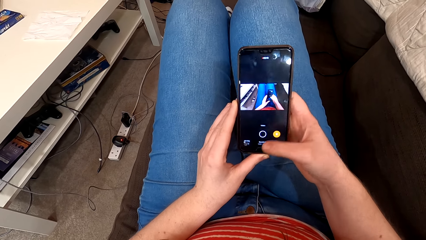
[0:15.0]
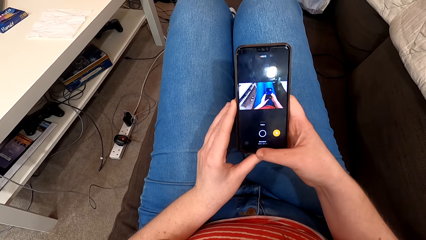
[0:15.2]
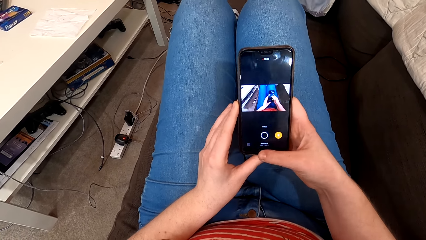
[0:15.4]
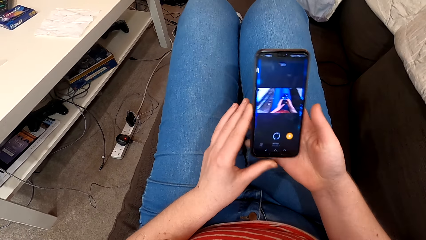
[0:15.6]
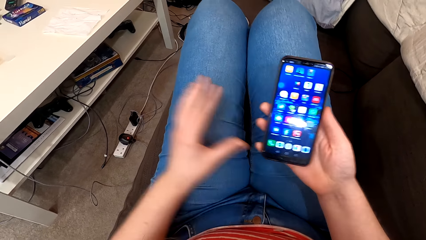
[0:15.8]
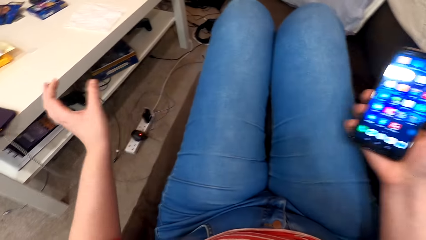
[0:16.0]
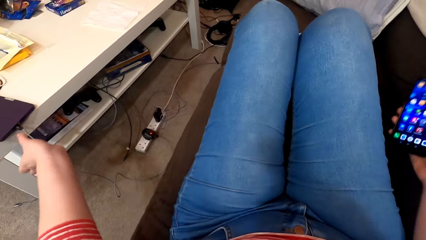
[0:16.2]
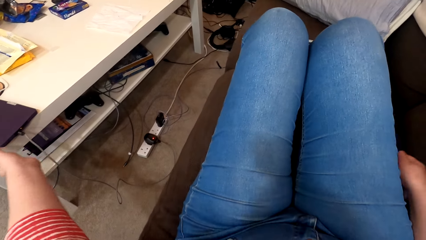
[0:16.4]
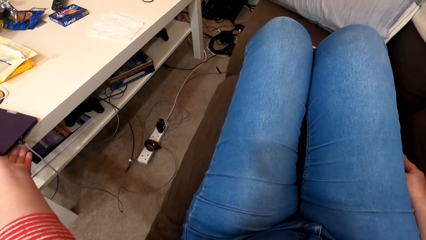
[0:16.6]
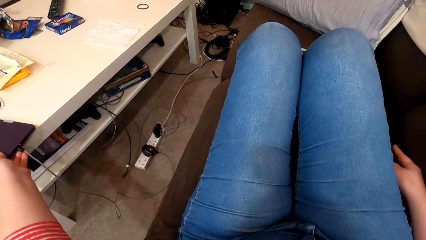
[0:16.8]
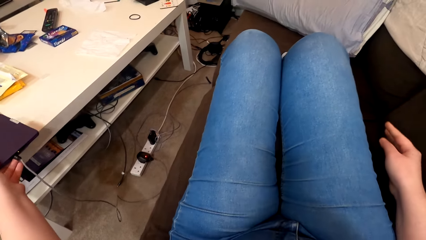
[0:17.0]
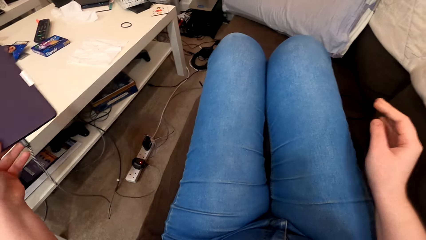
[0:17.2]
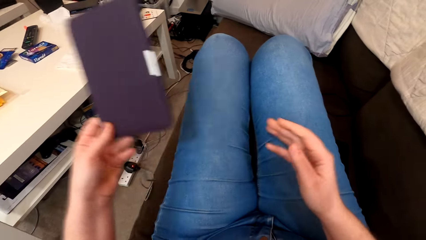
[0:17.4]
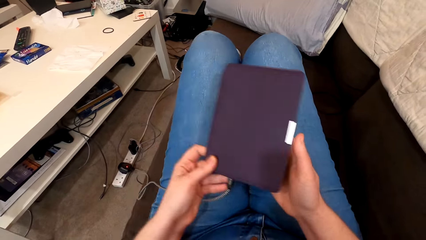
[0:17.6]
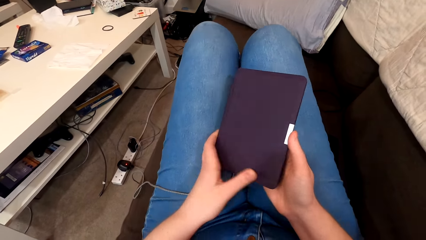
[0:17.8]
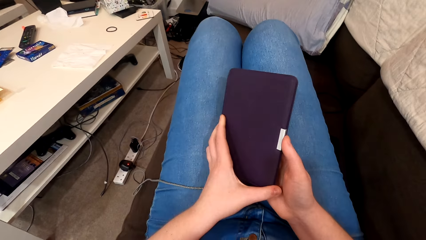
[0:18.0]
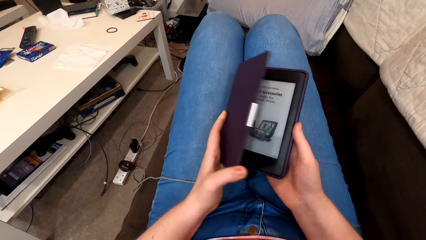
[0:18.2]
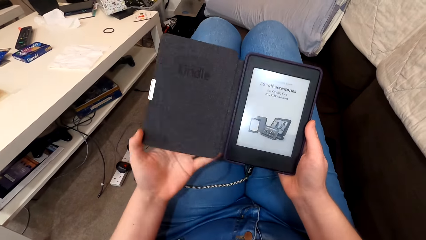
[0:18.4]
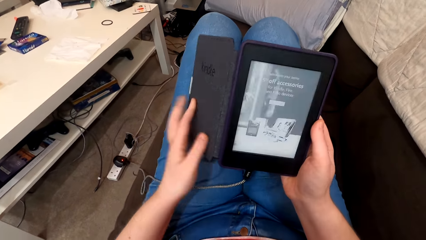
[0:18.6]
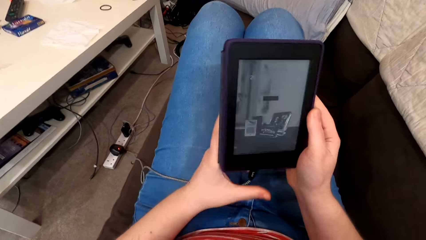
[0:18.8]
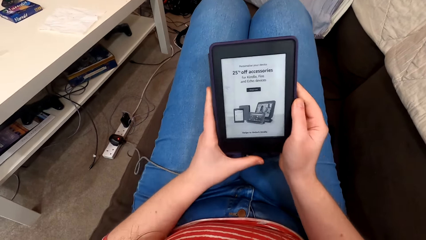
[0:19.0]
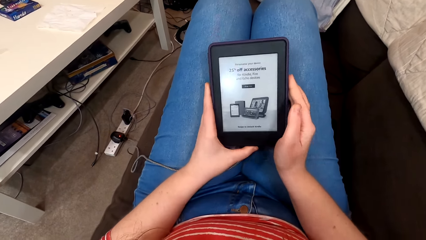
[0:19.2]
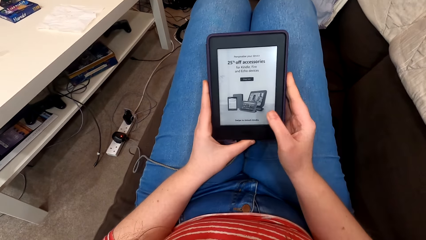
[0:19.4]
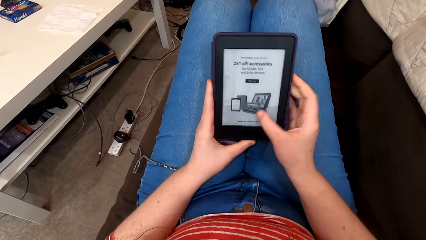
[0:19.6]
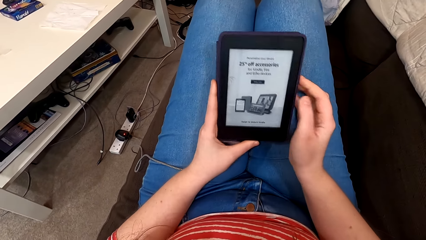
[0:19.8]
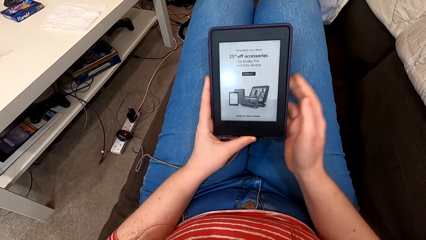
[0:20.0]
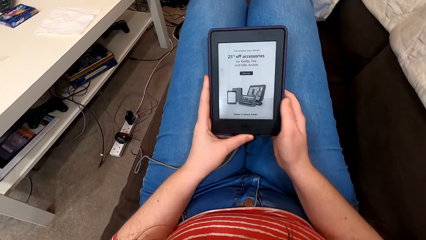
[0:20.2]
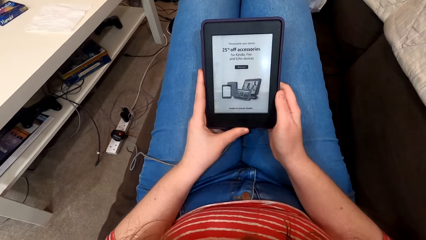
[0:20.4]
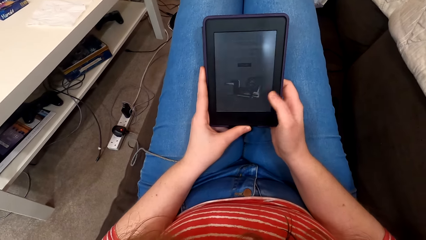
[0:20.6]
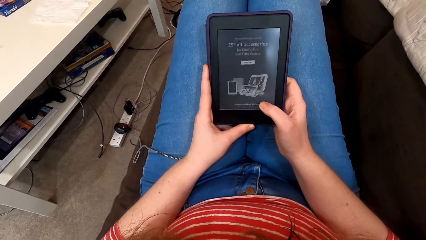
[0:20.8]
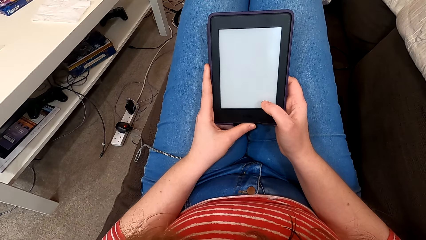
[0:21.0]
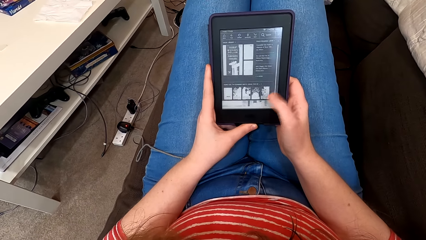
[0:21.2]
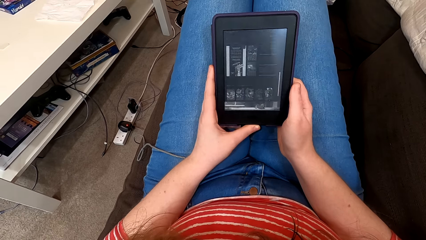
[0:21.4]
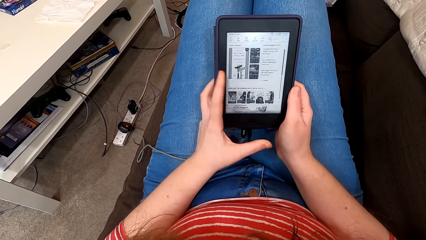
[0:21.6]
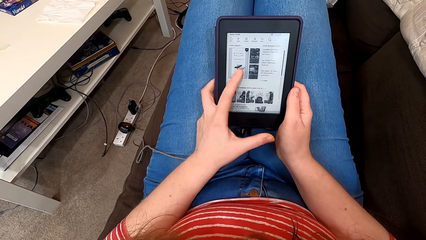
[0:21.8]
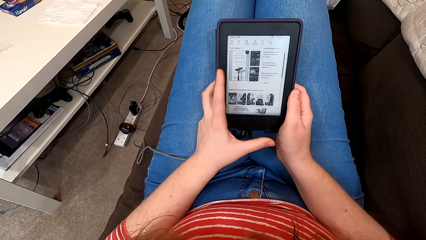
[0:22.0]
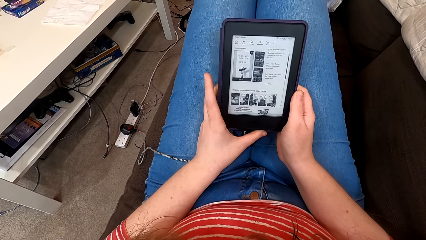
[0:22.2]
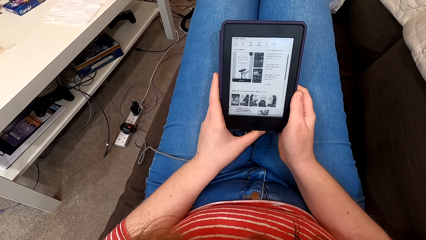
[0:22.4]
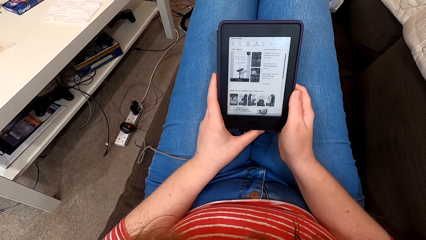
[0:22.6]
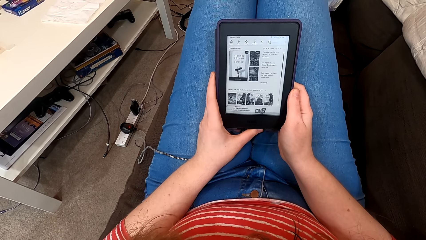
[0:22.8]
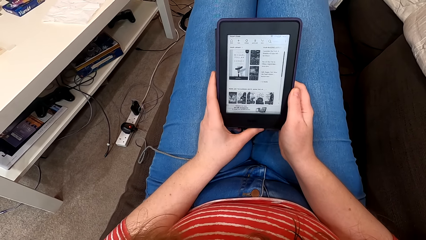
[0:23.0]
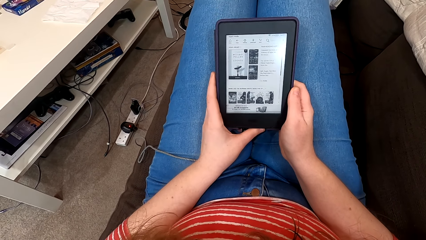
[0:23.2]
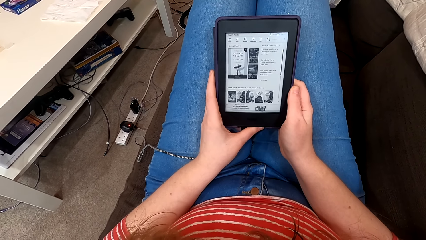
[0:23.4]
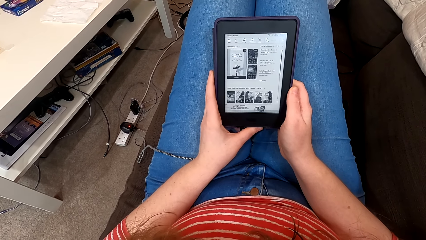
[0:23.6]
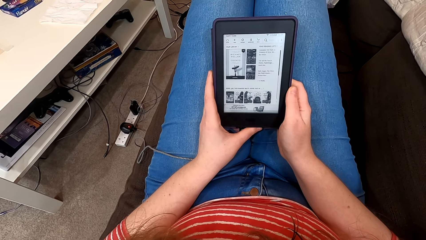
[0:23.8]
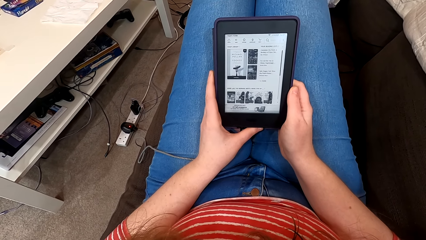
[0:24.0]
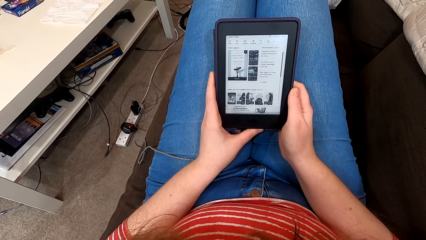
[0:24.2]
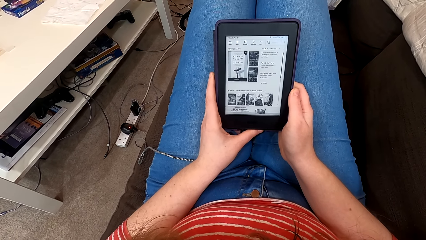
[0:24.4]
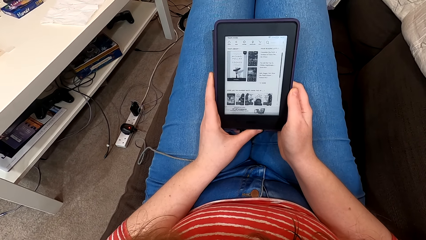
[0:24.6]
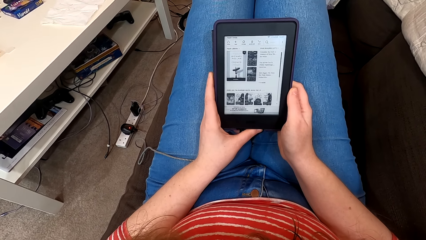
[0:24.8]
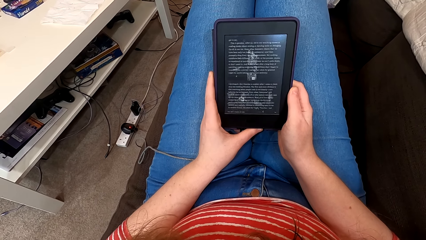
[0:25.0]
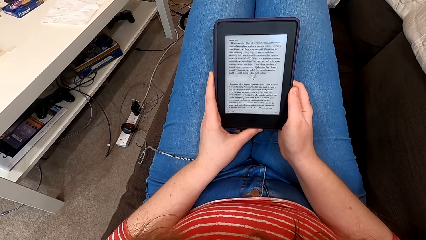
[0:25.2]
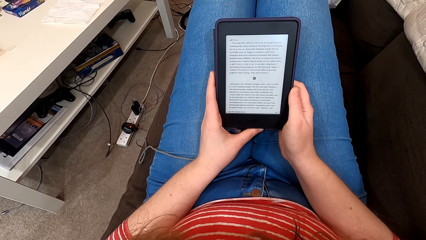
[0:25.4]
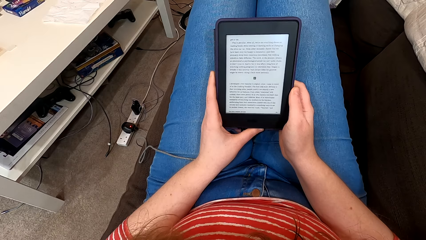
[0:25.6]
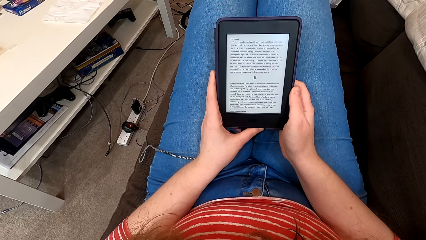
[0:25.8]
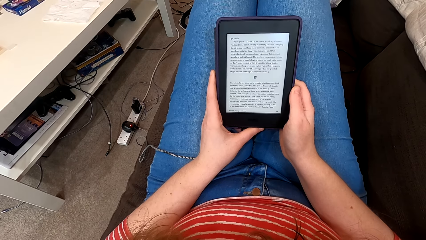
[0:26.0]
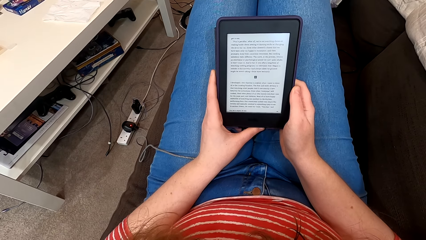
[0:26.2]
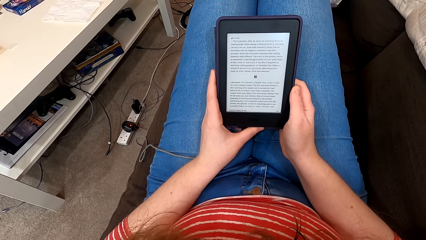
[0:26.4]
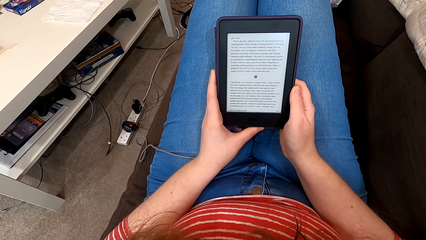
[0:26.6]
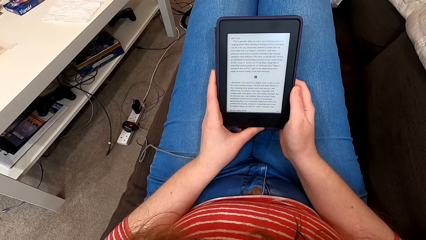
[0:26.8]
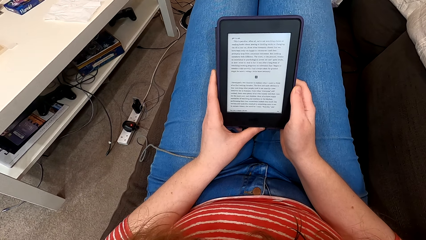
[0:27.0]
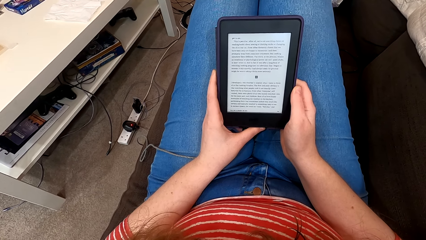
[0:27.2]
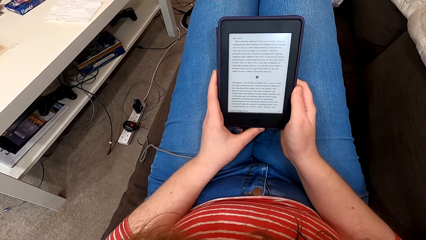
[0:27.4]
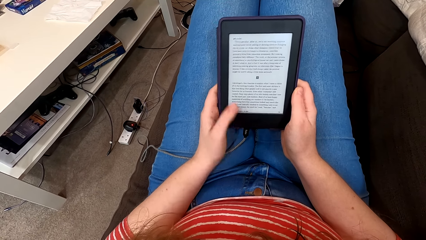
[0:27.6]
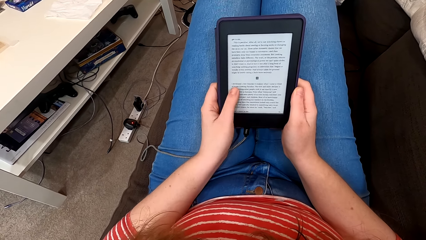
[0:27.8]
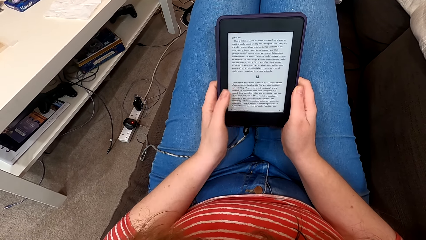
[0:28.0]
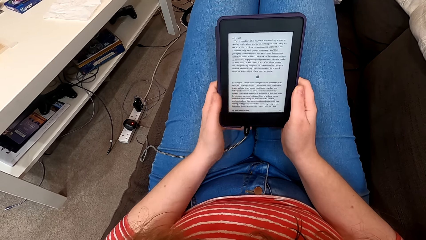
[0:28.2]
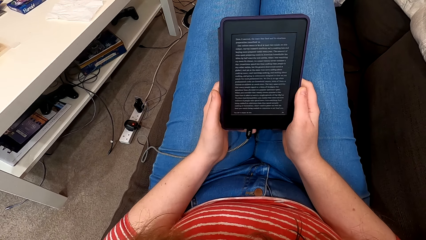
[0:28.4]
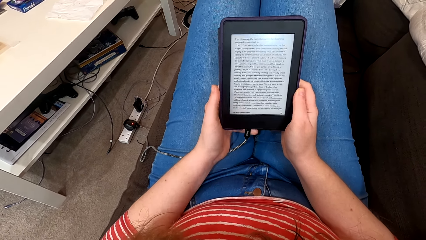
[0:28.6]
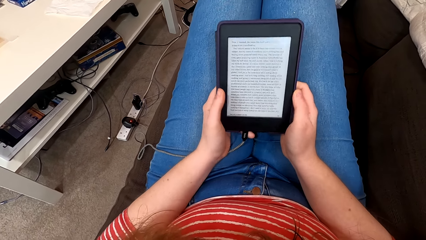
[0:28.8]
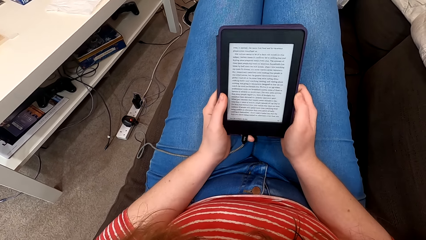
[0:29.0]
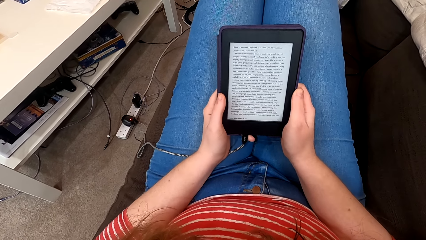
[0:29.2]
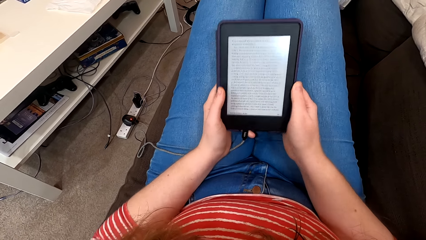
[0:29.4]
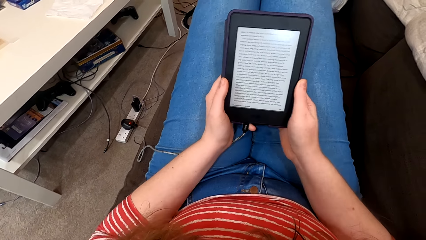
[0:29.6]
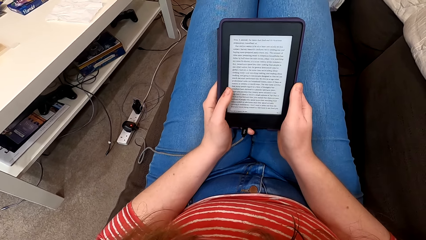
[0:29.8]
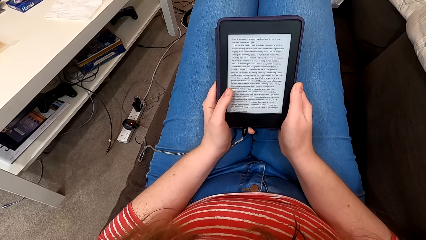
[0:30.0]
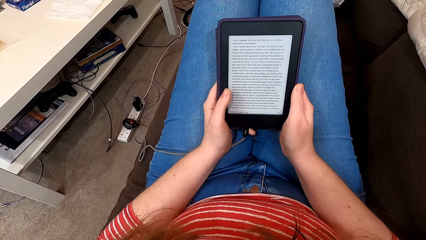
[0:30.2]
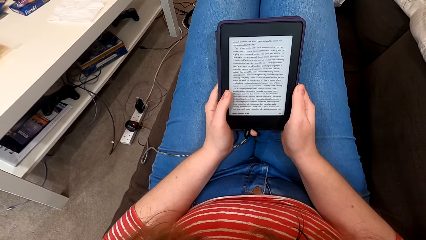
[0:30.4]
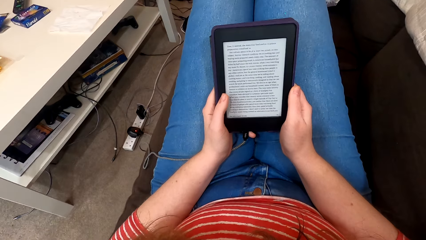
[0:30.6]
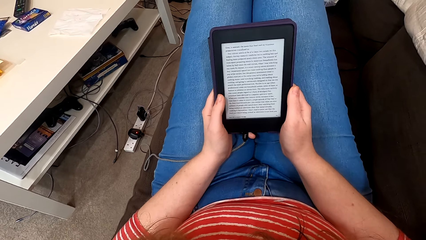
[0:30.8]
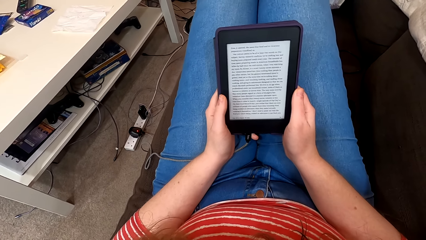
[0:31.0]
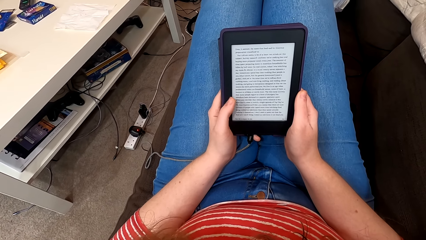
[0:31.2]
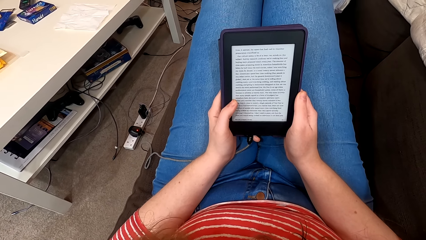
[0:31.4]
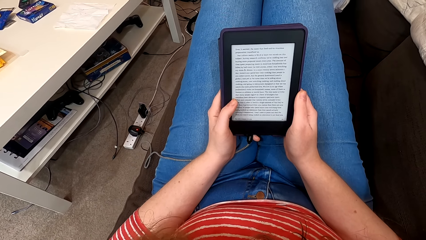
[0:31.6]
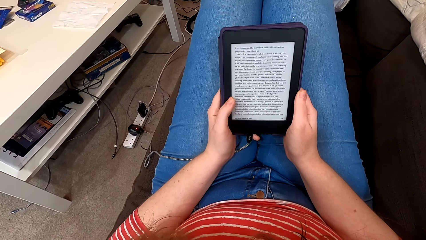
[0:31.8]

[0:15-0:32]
The camera wearer moves the hands. They put a phone on the couch. They take an e-reader or tablet from the table. They move the hands. They open the e-reader cover. They tap on the e-reader screen. They use the tablet. They read on the e-reader. They tap on the e-reader screen. They read on the e-reader.
